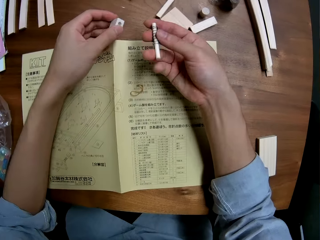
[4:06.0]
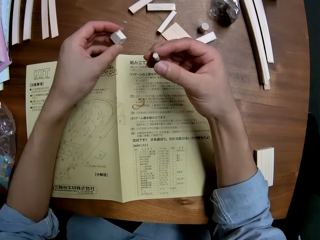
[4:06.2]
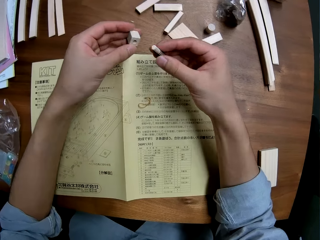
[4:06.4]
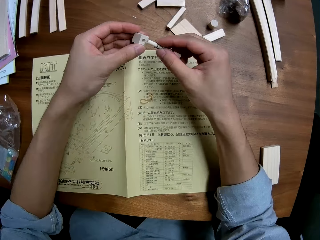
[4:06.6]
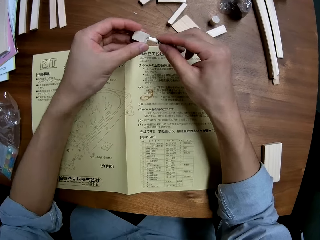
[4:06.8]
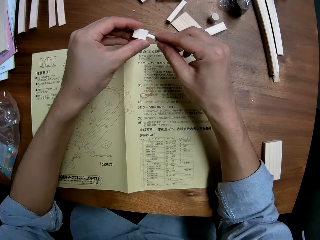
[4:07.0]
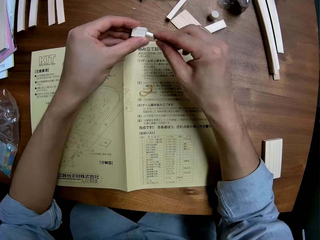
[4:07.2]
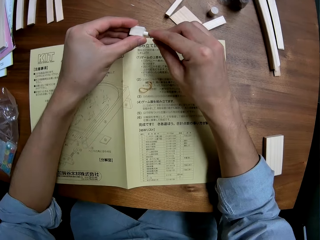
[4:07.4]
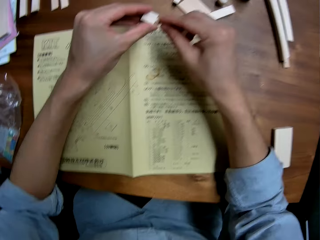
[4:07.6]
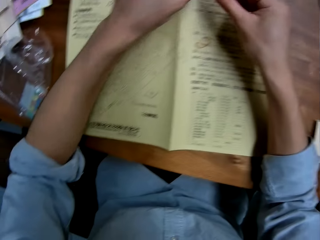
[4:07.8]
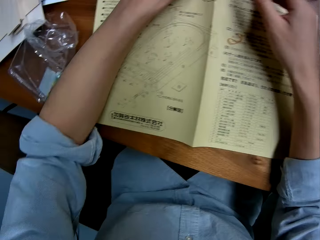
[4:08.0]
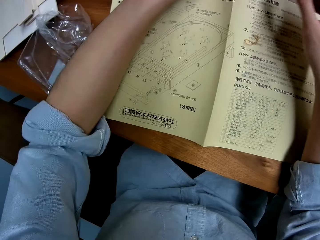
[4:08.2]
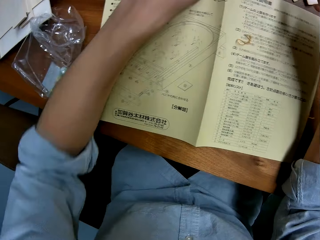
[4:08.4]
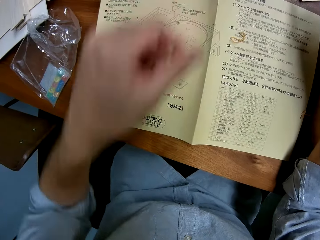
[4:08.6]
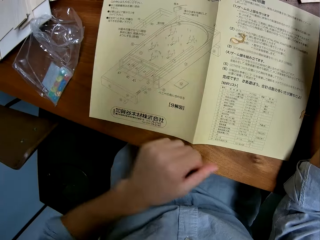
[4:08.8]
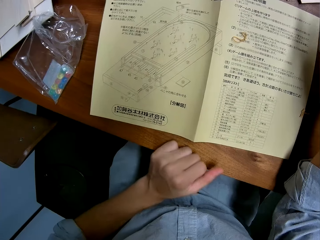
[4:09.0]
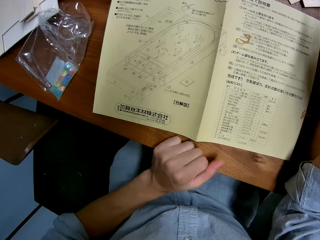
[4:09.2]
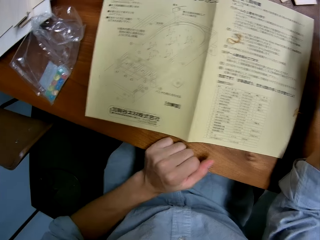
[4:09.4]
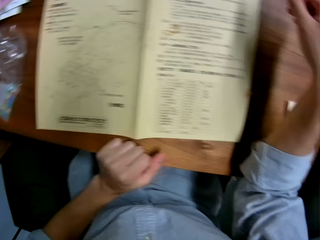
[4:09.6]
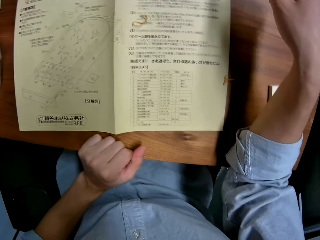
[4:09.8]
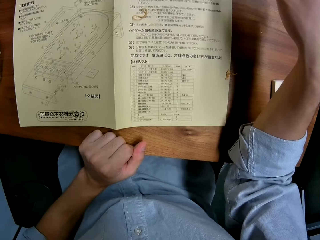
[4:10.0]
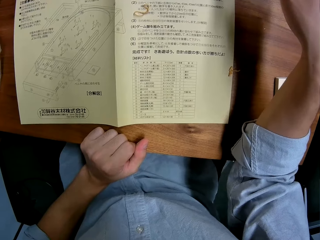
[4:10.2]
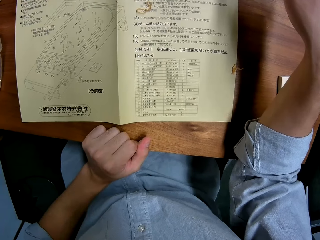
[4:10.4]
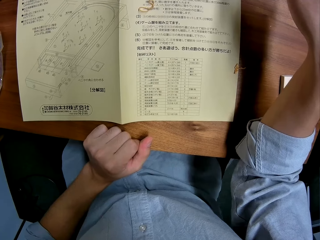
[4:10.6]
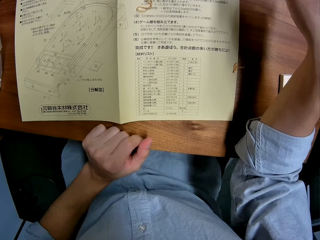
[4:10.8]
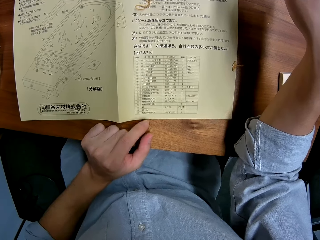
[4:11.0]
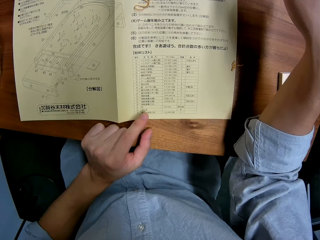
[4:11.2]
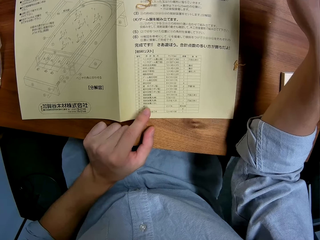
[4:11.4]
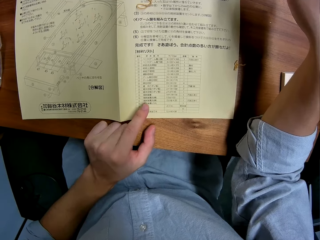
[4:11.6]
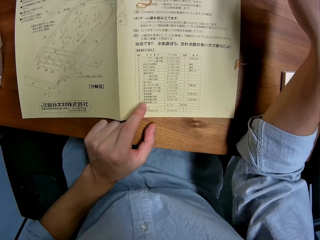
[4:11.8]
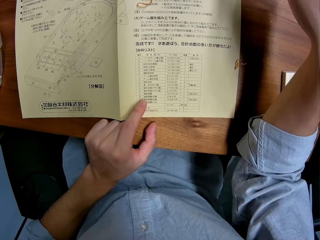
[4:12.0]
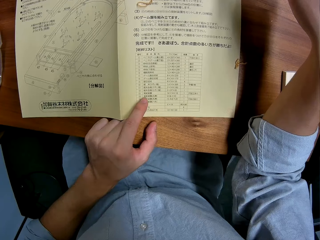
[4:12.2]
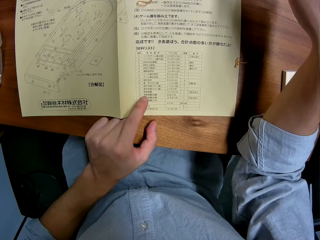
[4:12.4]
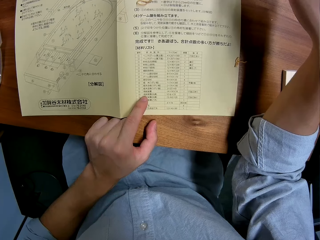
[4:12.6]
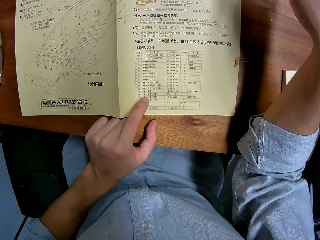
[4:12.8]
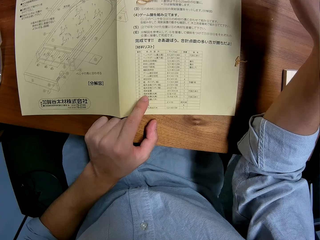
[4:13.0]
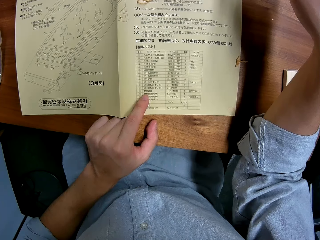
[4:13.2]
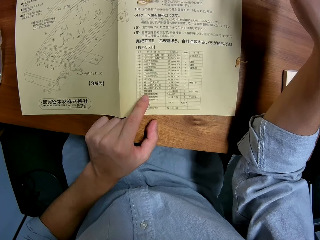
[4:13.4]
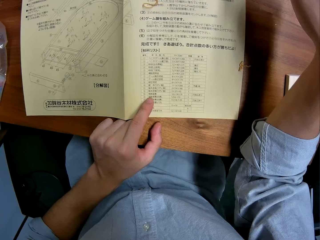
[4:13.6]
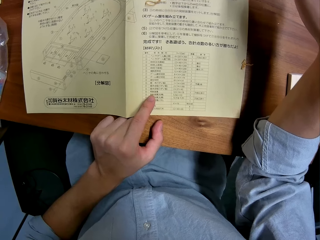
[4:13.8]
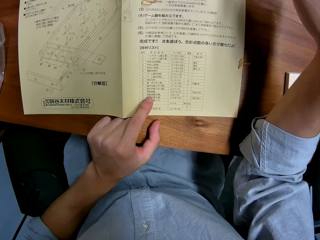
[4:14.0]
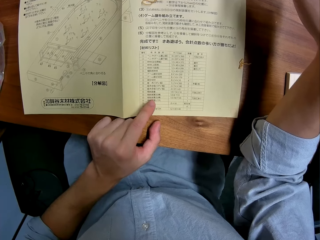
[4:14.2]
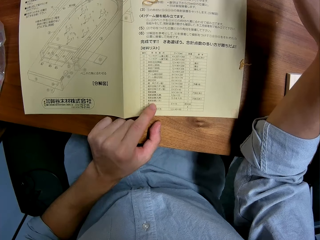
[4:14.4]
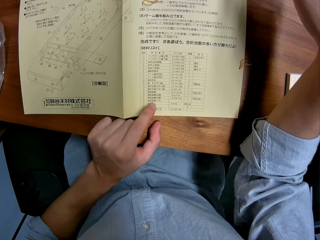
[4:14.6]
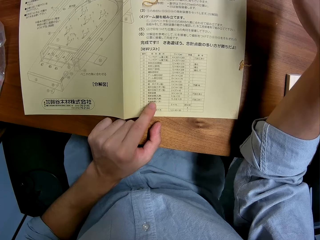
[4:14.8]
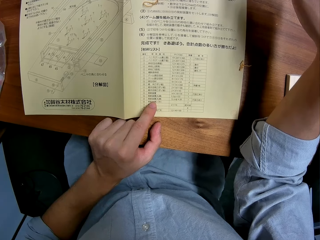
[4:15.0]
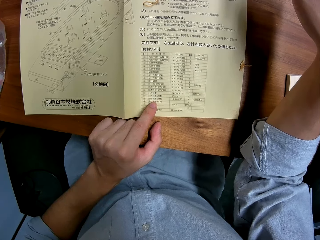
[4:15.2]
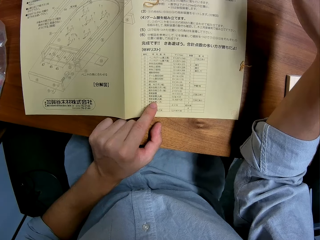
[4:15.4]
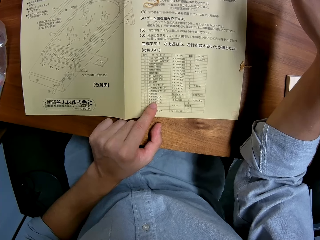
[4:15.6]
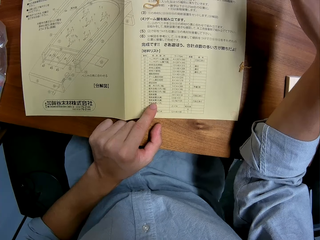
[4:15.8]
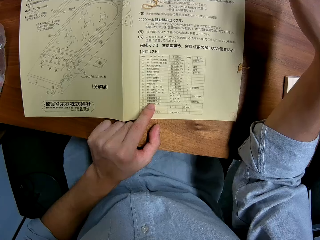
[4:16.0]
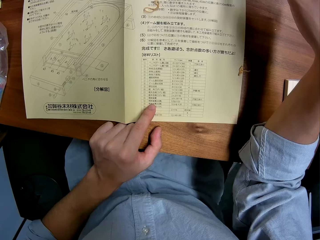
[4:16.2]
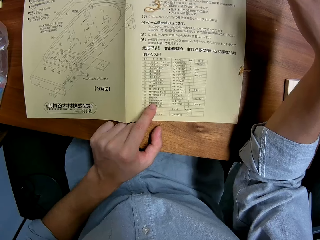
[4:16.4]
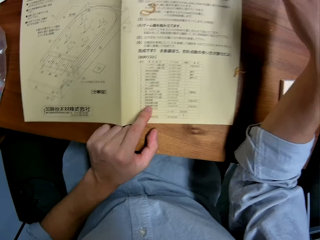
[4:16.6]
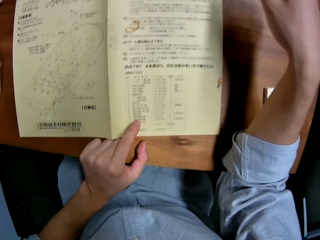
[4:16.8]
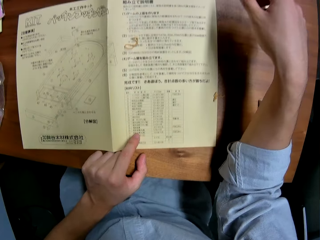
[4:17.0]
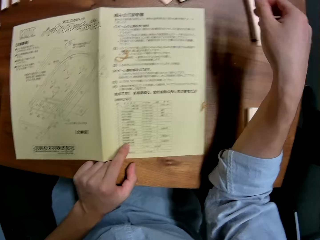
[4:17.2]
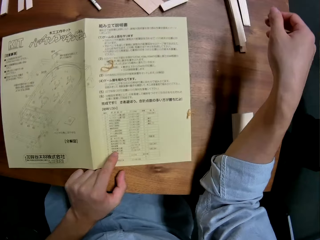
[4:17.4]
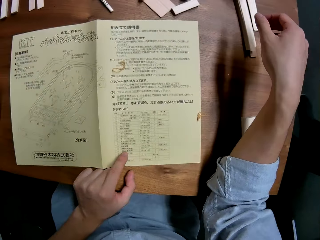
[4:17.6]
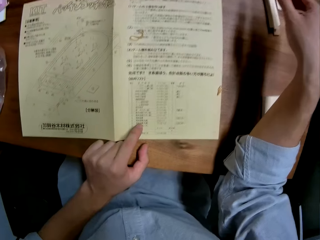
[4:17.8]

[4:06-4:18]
The camera wearer picks a piece of wood. They join the pieces of wood. They put the piece of wood on the table. They point on the manual.

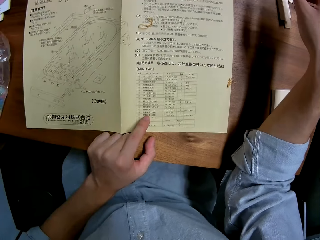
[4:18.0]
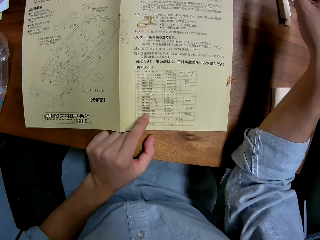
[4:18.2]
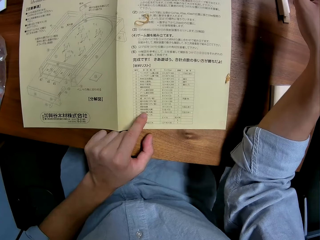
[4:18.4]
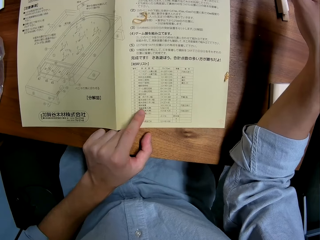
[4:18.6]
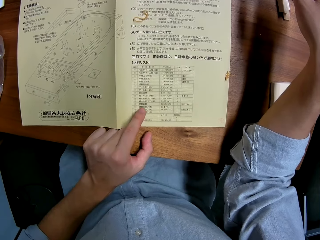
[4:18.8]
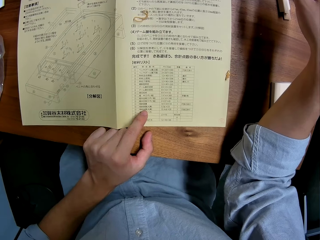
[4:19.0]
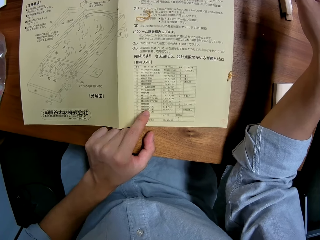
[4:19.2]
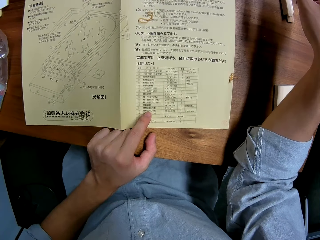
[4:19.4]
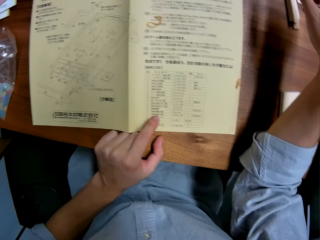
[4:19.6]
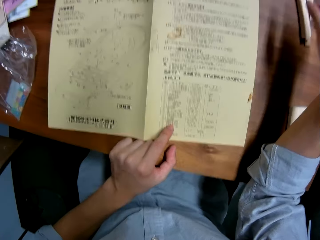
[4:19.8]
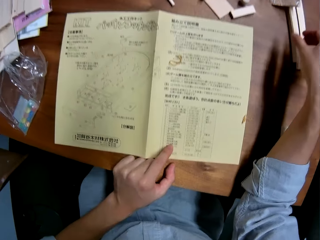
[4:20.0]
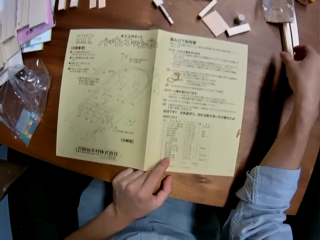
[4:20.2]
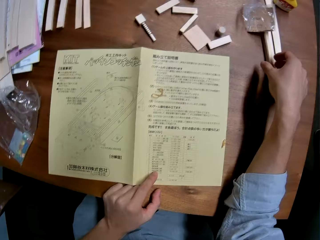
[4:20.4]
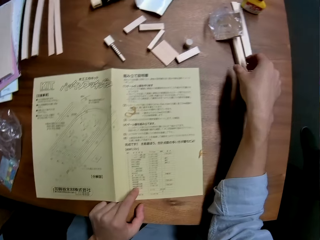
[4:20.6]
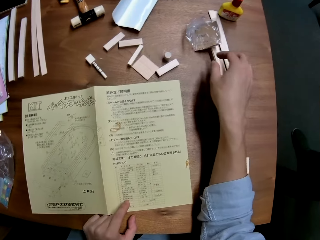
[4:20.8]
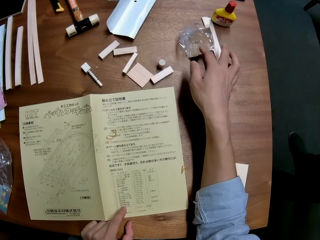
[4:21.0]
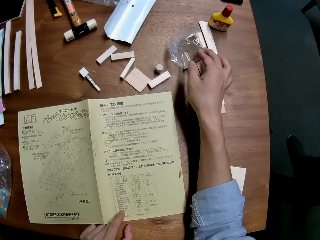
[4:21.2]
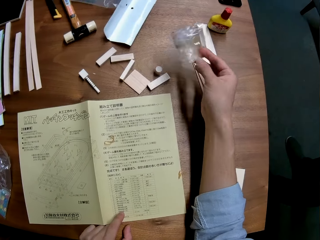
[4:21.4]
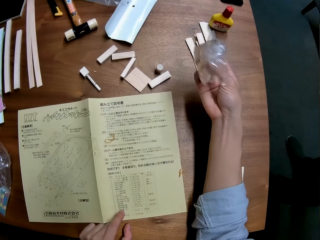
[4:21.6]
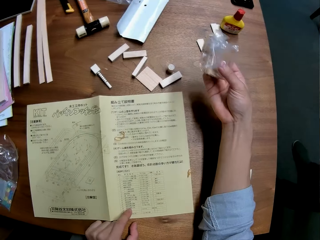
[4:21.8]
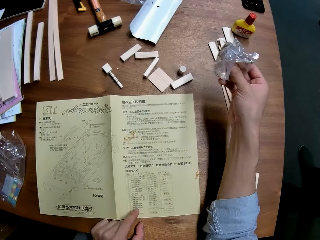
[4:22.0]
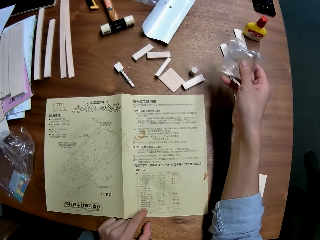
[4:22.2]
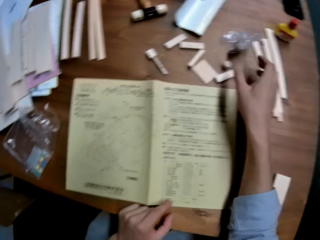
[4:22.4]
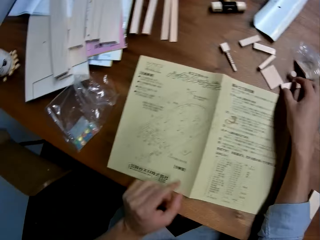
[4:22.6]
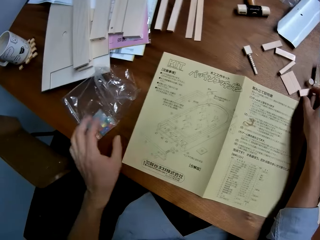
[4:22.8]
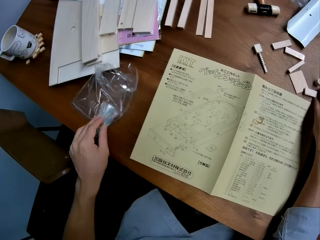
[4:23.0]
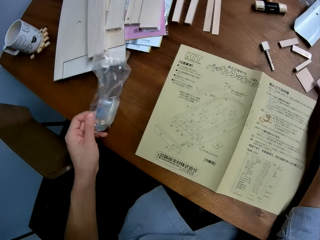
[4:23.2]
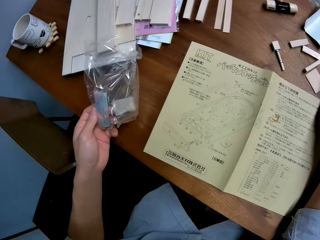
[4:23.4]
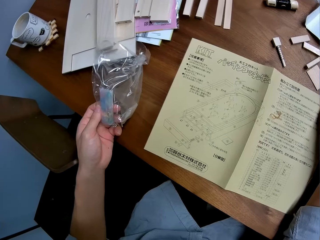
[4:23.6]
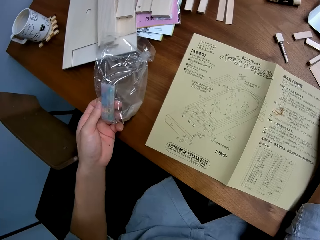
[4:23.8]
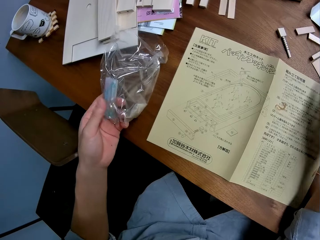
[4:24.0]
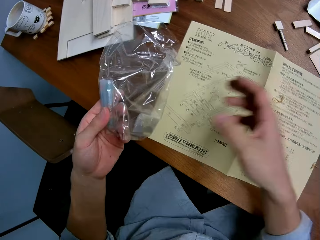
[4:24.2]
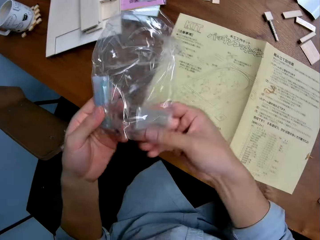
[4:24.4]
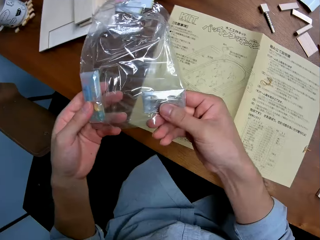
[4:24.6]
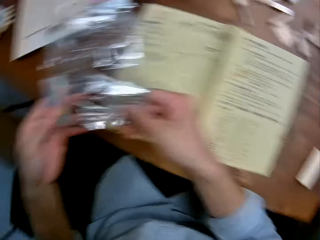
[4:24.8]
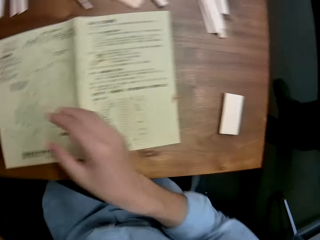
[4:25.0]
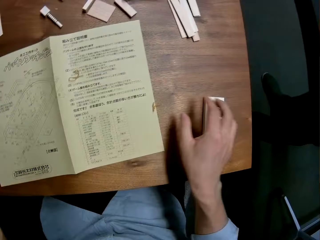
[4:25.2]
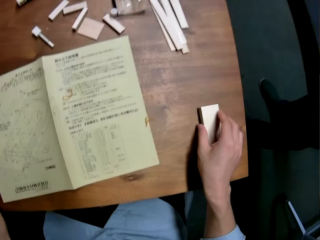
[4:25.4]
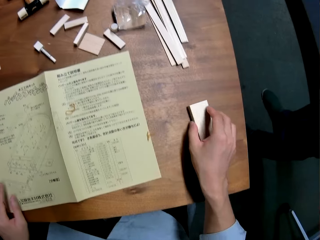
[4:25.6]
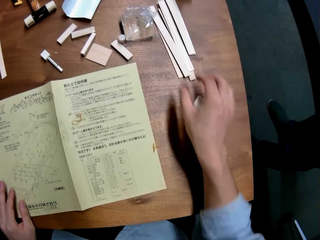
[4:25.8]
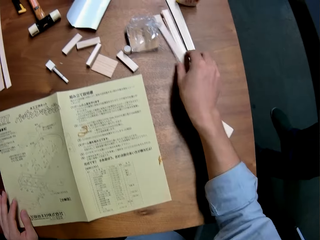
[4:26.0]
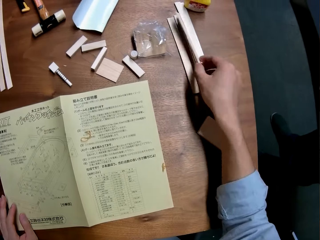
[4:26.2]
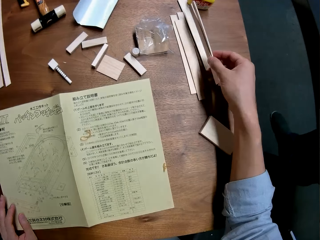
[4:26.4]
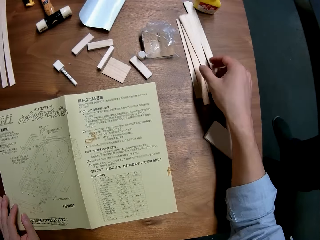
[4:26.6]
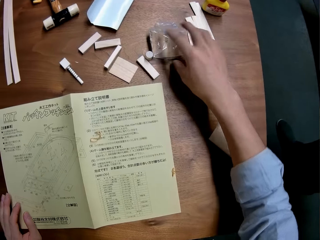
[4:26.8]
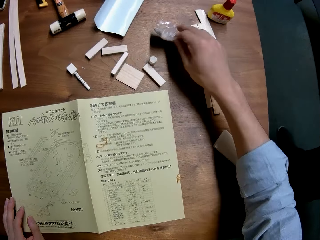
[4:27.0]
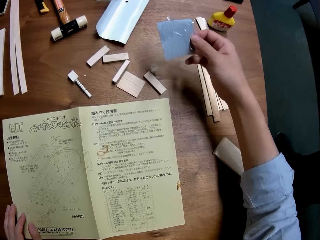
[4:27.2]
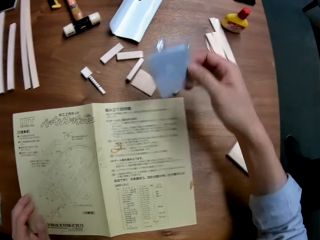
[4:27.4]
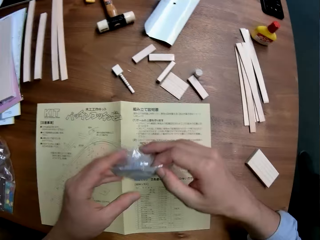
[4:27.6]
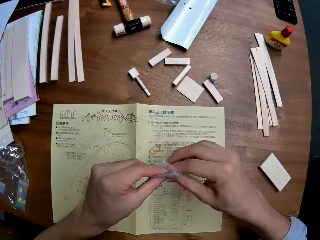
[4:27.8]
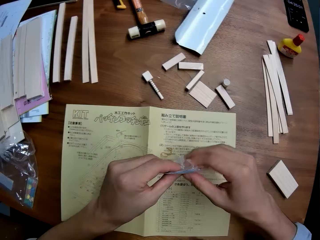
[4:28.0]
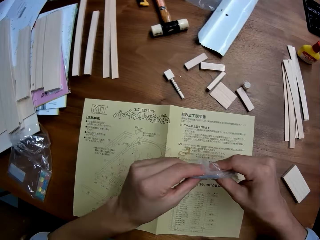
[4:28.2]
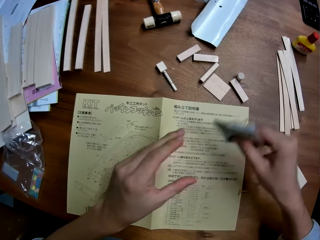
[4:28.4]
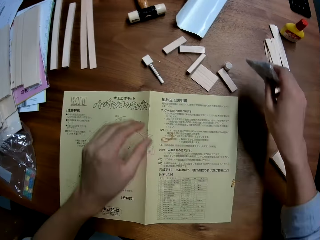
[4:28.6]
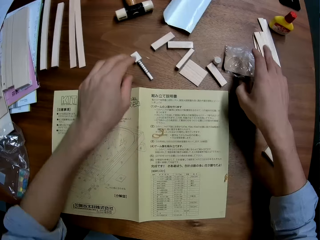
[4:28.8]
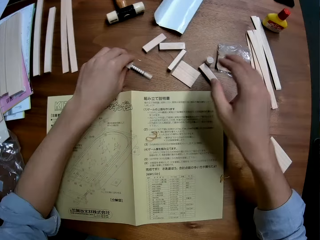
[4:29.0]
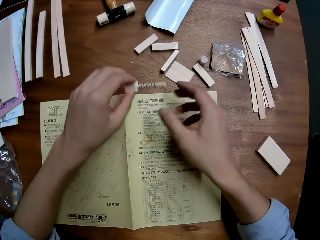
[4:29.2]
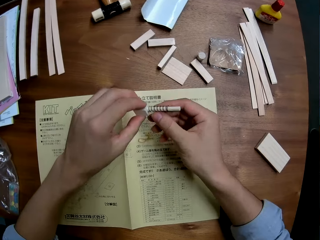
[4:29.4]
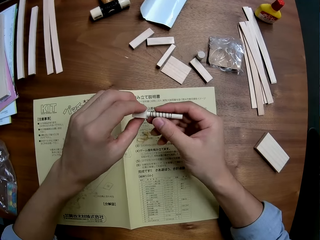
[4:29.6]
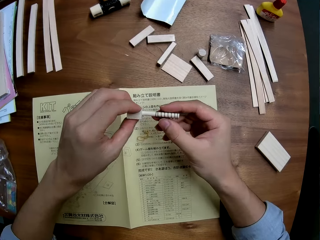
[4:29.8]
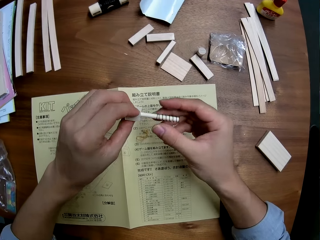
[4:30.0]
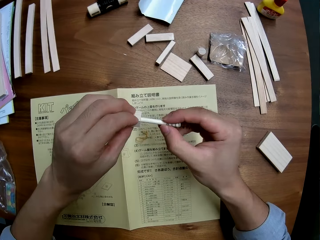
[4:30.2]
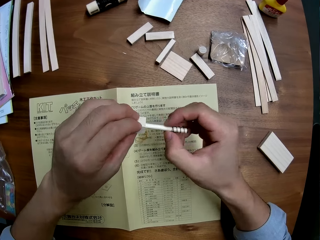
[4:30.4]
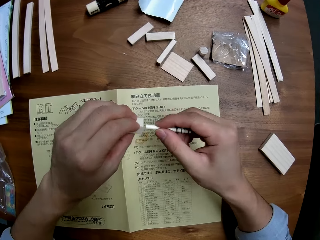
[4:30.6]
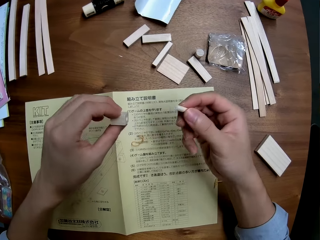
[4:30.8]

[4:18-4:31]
The camera wearer checks the nylons on the table. They pick the nylon paper, drop the nylon paper on the table, and pick the nylon paper. They move the wood on the table. They move the pieces of wood. They pick the nylon paper from the table. They move the nylon paper. They drop the nylon paper on the table. They pick pieces of wood. They pick a pencil from the table.
